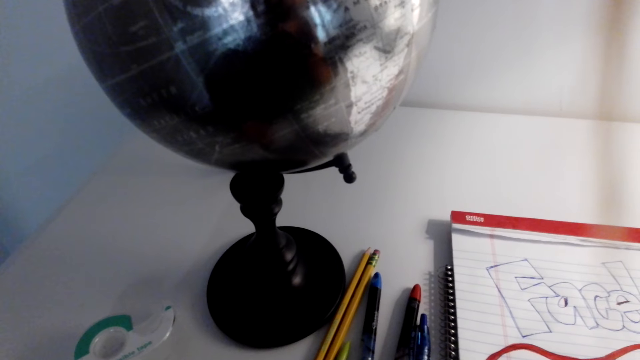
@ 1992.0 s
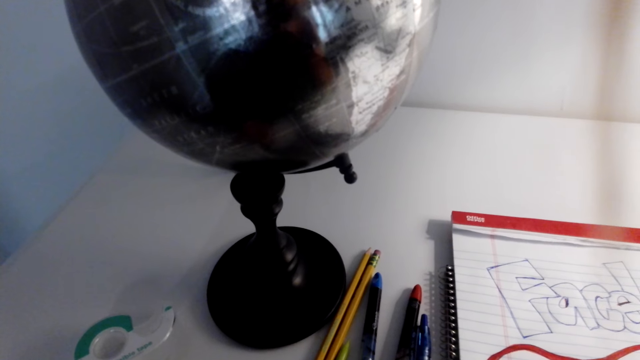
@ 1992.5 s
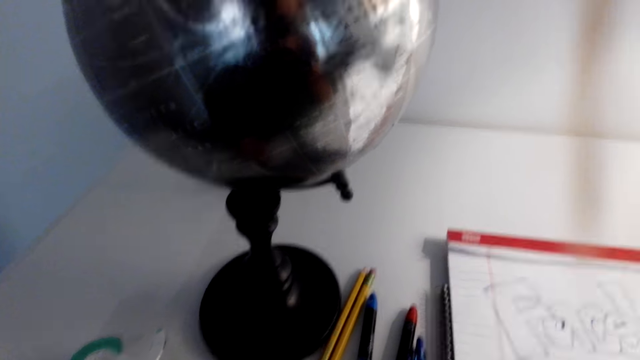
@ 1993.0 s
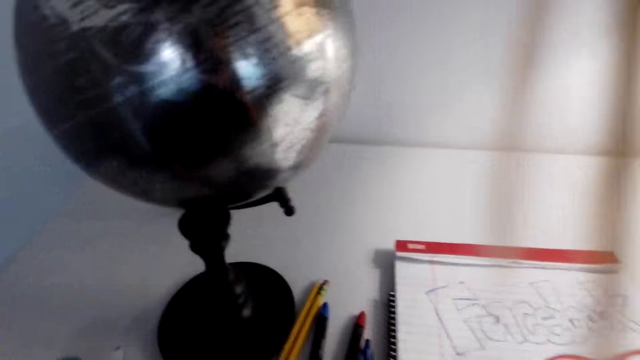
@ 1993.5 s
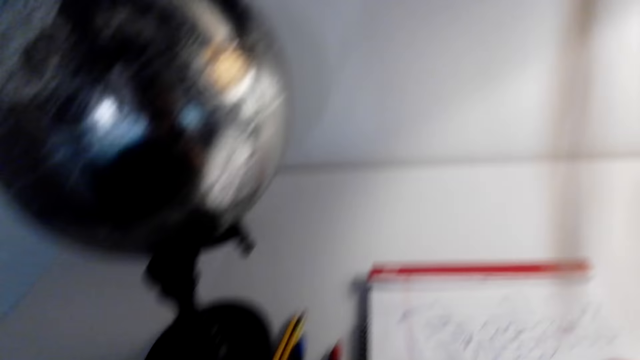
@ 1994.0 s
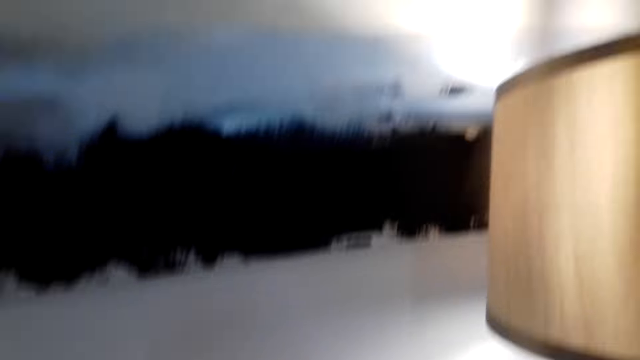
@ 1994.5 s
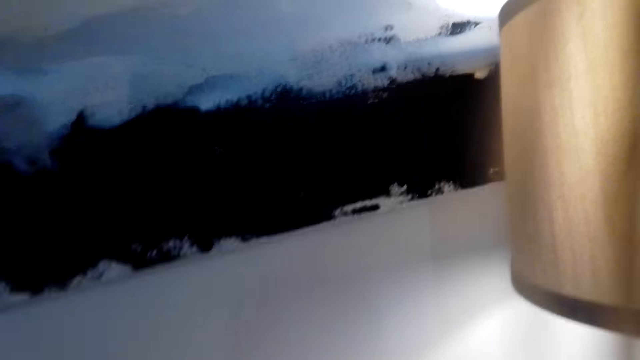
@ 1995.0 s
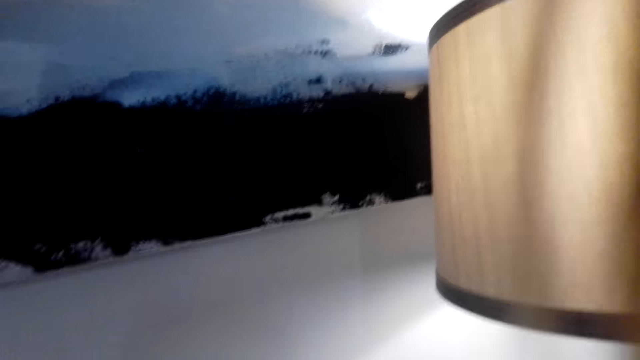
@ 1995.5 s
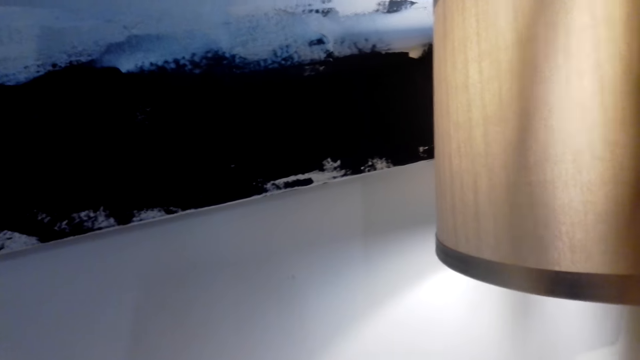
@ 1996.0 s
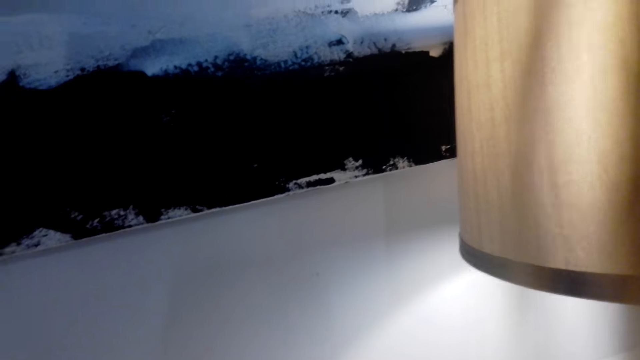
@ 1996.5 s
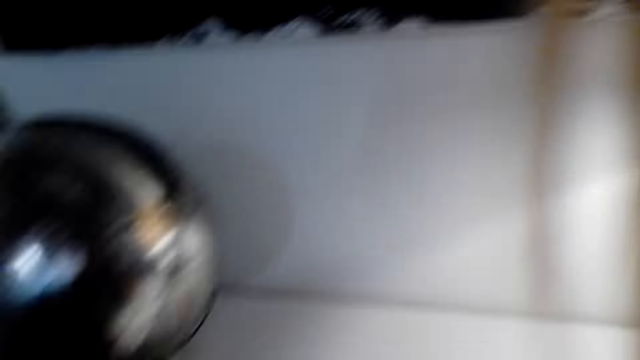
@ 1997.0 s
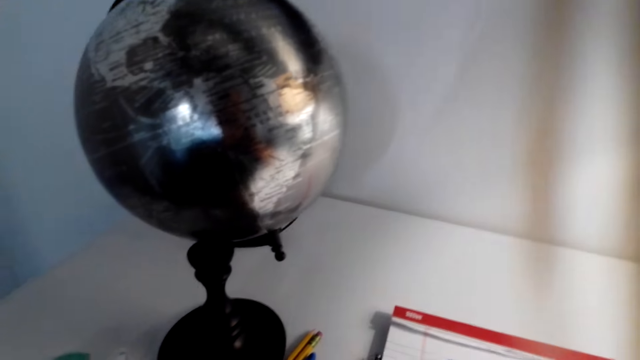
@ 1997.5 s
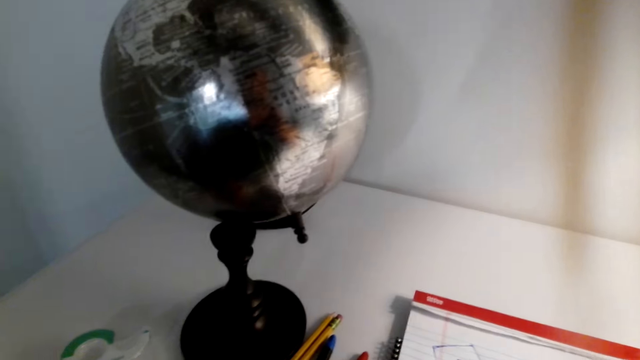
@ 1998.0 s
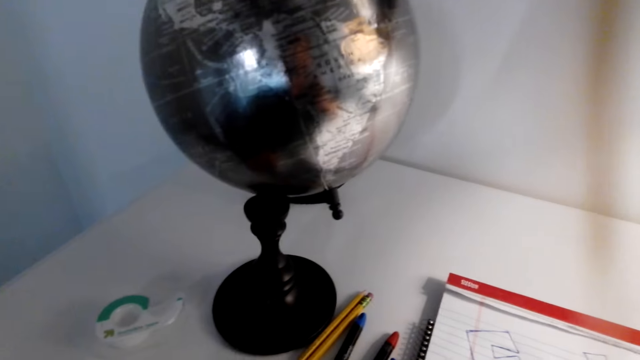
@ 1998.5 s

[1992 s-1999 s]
The camera wearer listens on a phone call. They talk on the phone call.

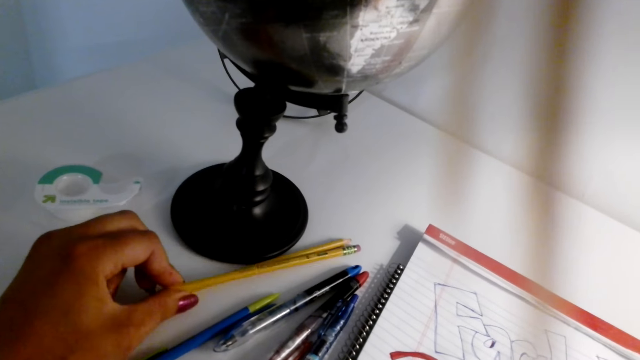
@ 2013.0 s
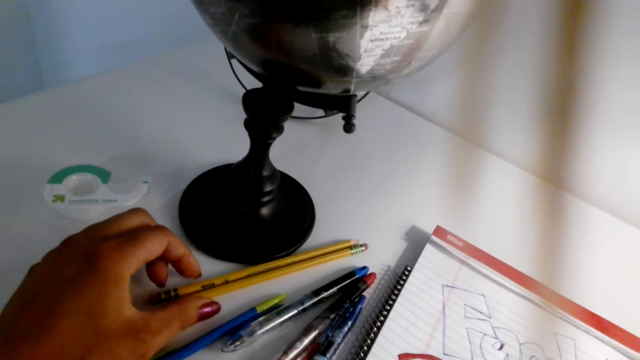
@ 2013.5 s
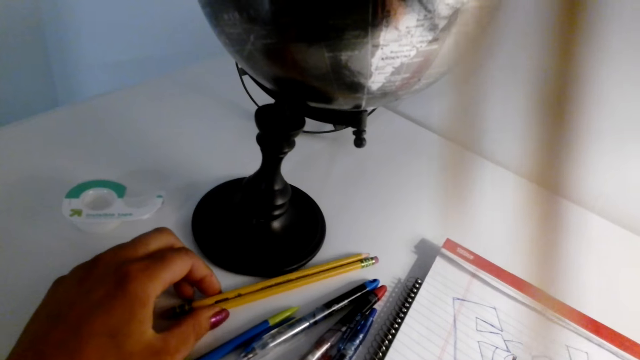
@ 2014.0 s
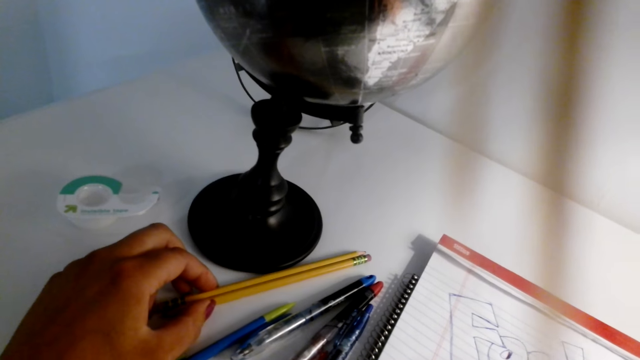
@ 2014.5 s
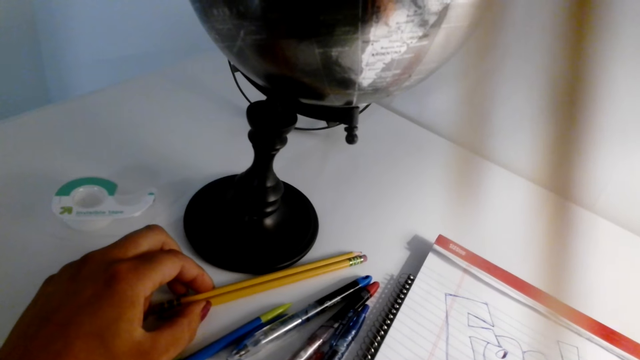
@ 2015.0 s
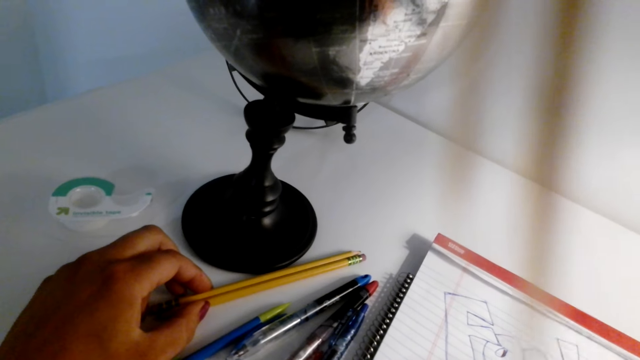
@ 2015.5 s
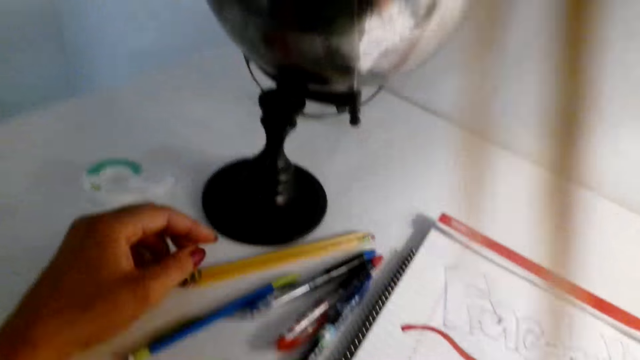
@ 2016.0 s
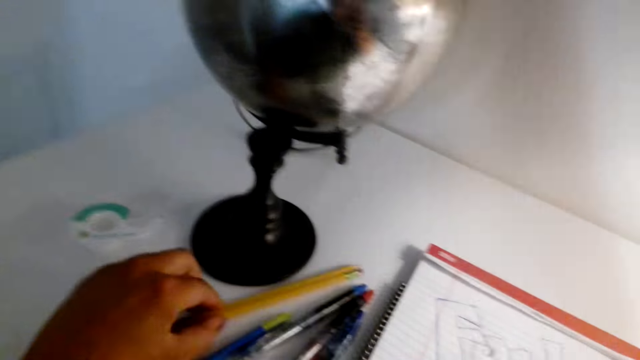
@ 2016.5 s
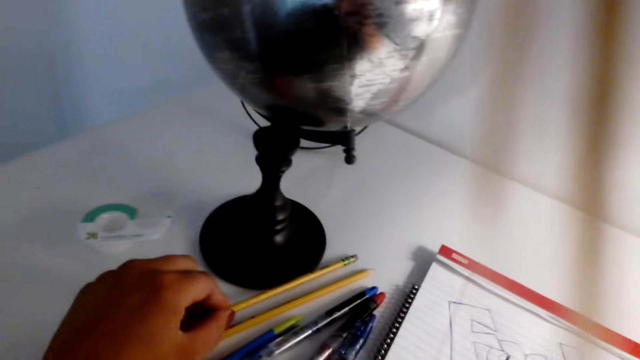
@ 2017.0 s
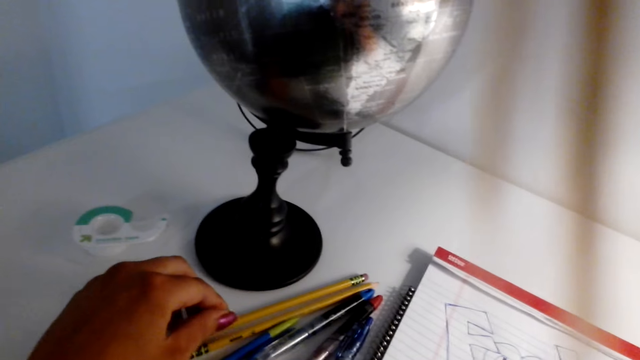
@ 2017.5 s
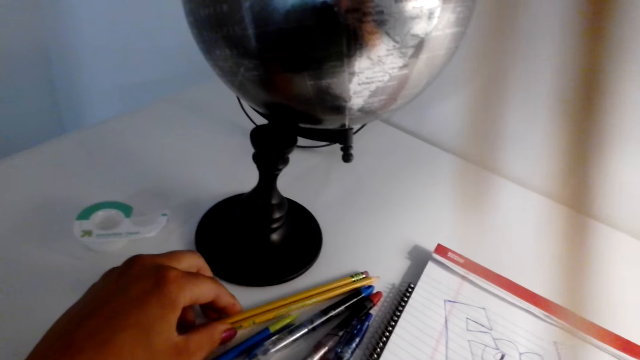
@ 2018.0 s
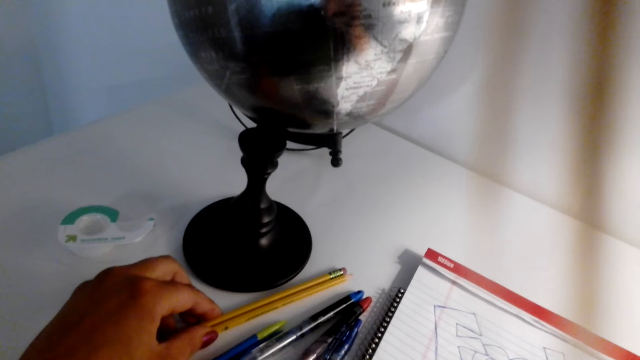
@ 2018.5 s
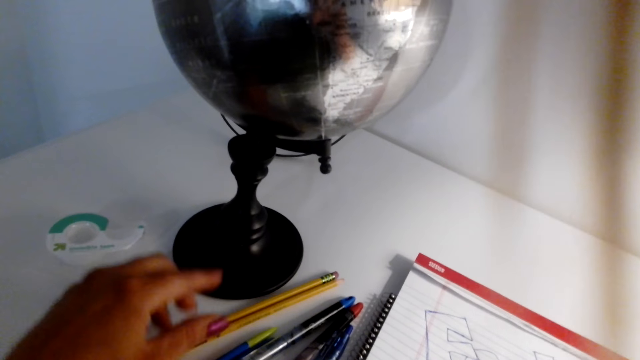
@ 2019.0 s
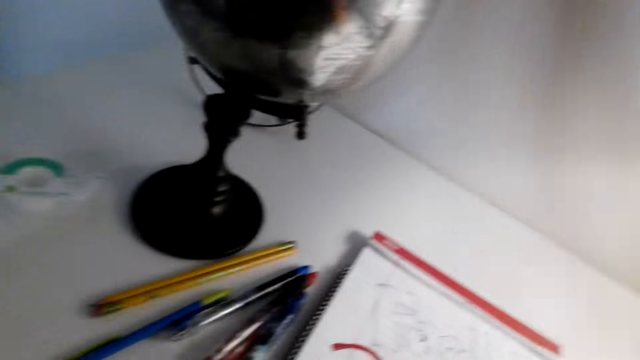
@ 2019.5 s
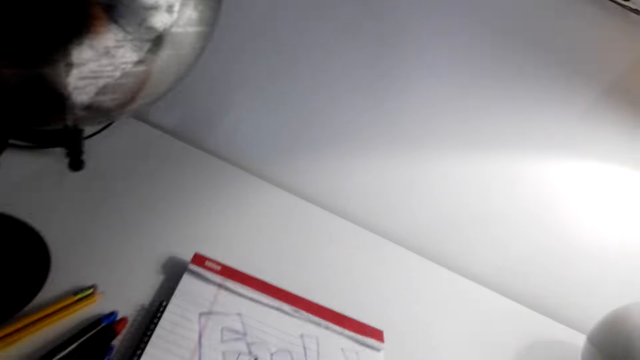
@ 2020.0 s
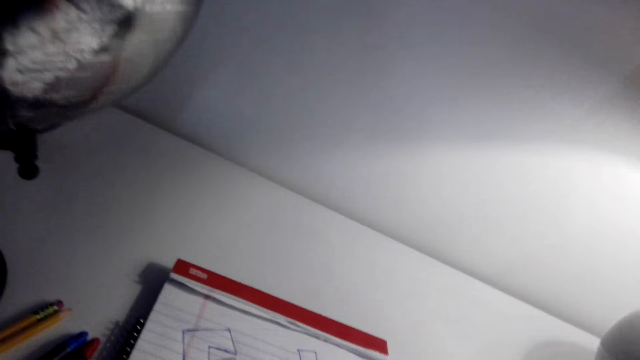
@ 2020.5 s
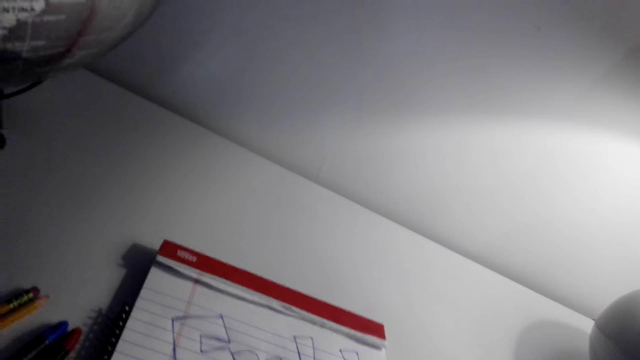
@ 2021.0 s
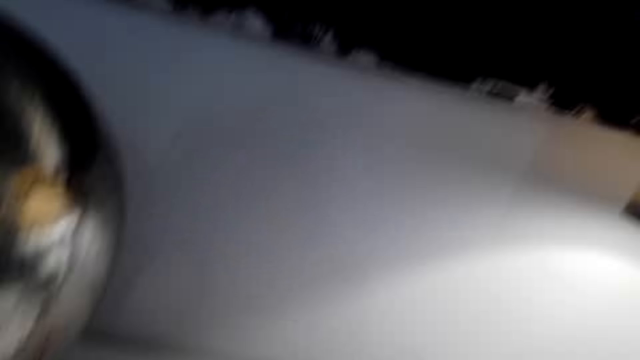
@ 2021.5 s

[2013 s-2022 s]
The camera wearer listens on a phone call. They talk on the phone call.

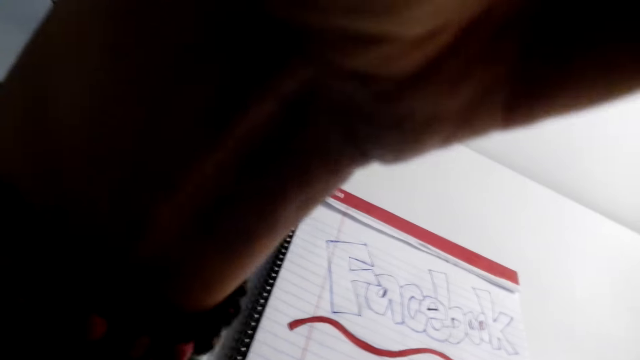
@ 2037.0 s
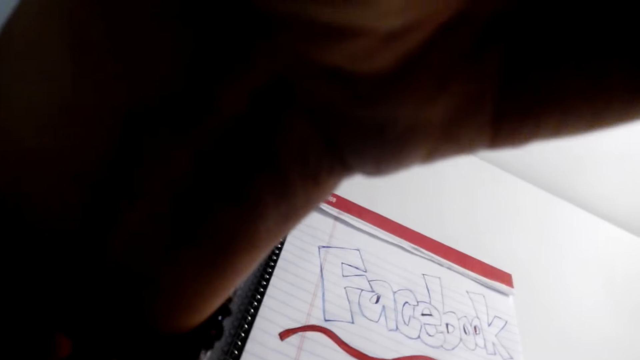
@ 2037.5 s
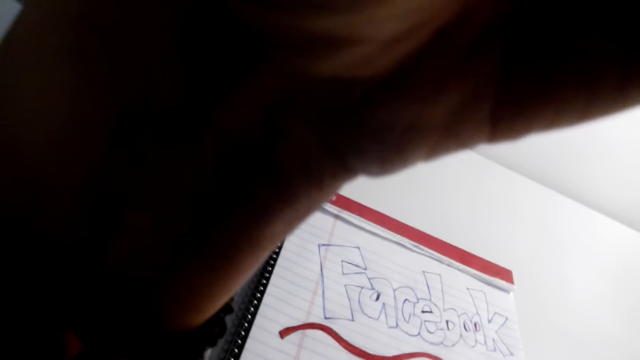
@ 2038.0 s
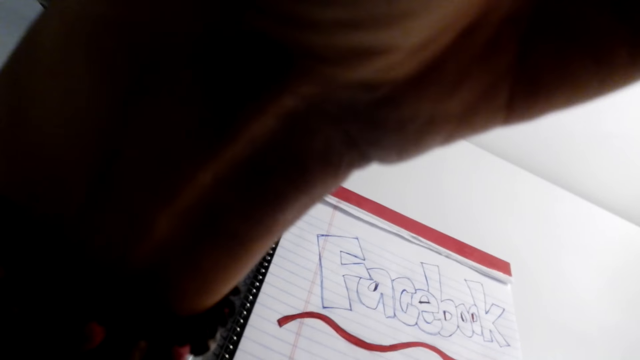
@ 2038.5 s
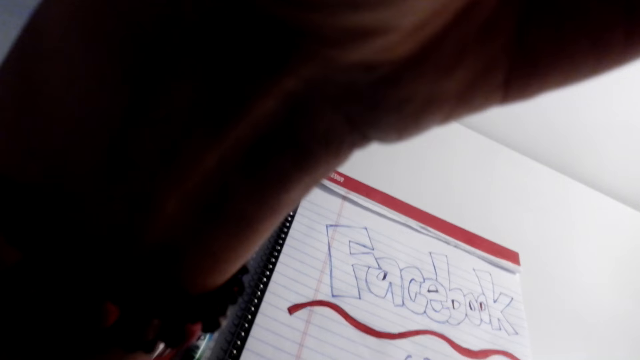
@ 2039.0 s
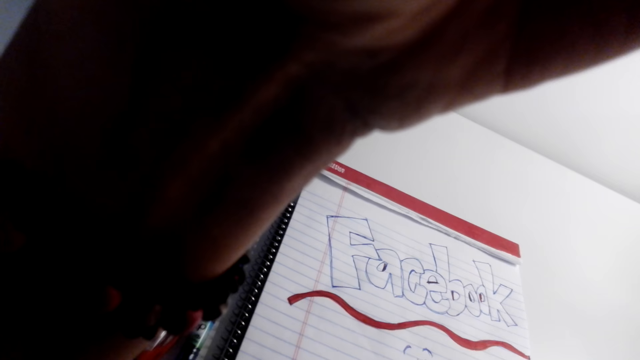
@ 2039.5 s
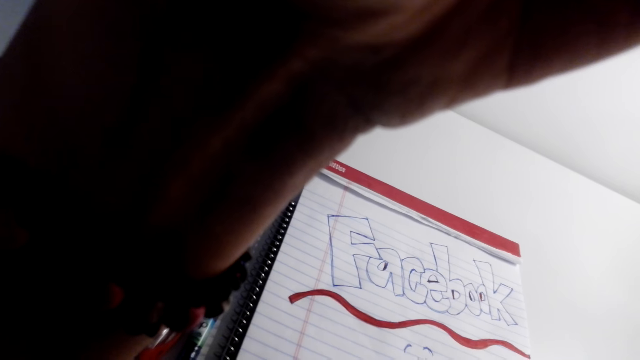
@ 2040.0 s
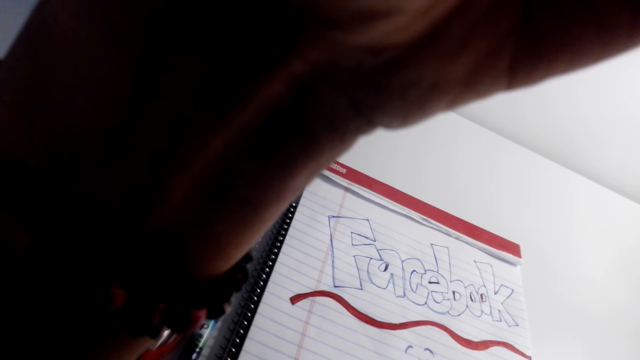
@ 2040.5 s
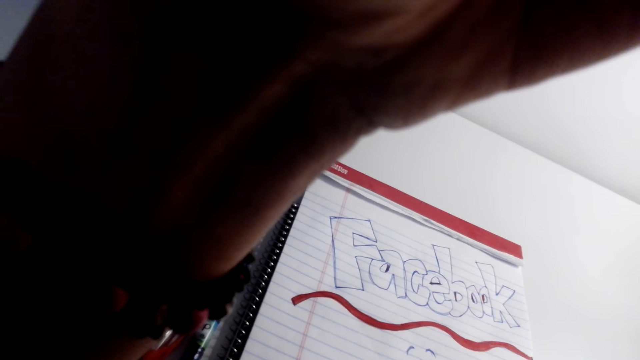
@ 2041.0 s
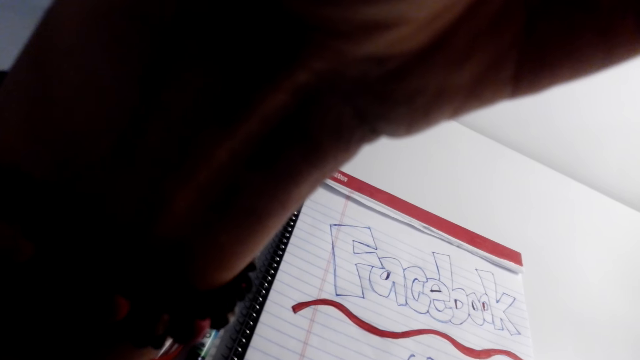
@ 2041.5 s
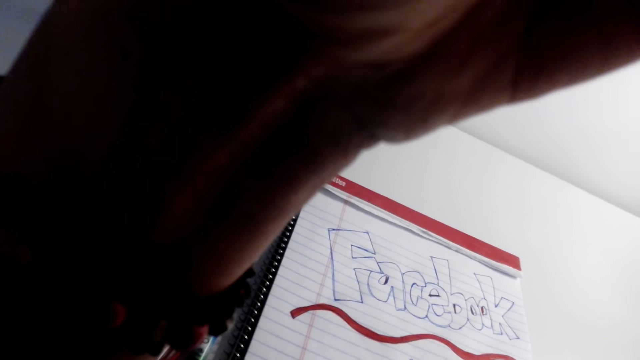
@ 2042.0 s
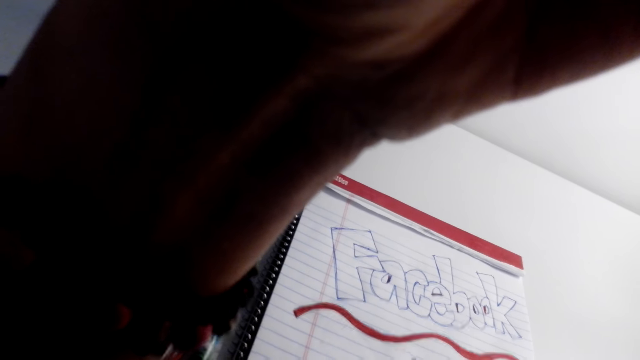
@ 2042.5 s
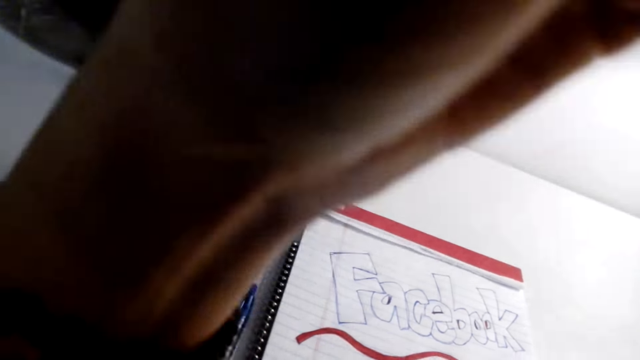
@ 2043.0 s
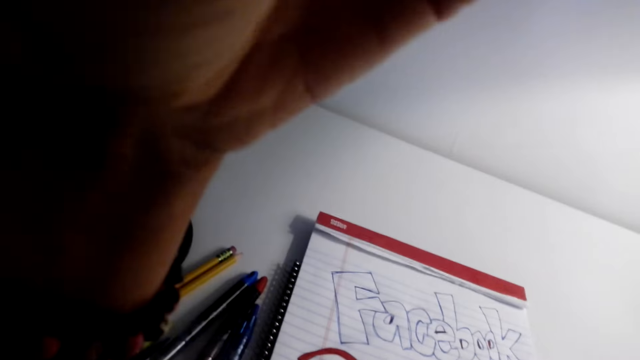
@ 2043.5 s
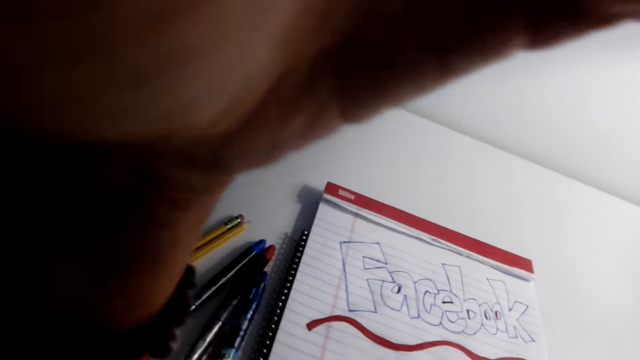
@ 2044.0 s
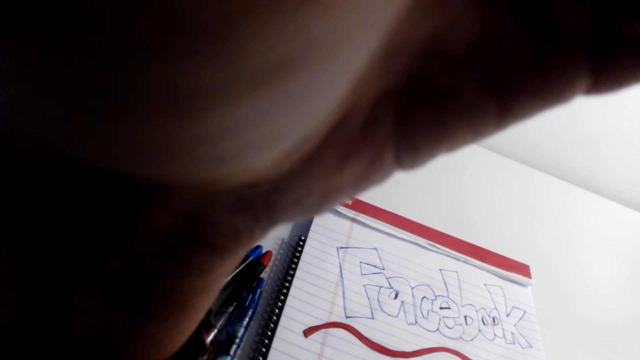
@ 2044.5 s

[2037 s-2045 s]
The camera wearer moves the left hand. They listen on a phone call. They talk on the phone call.
